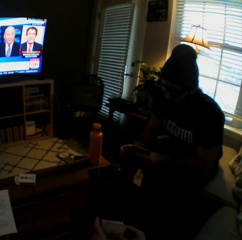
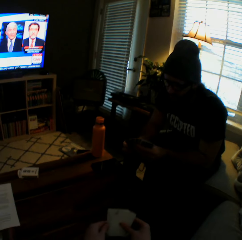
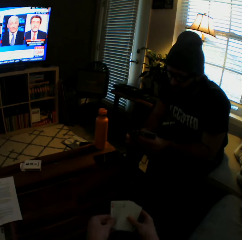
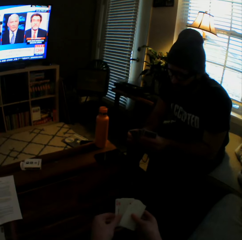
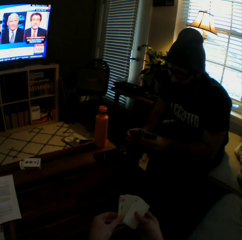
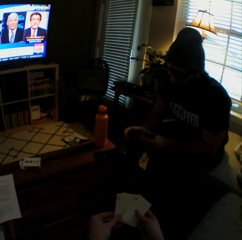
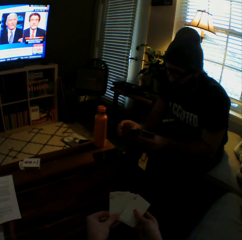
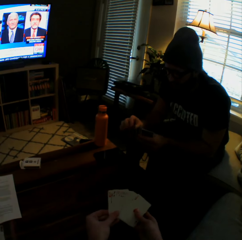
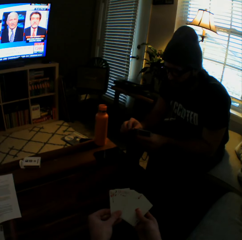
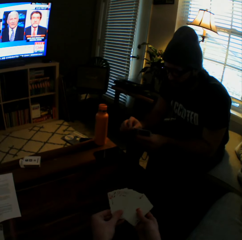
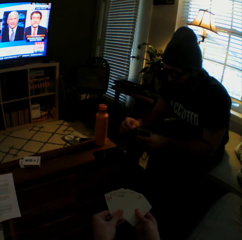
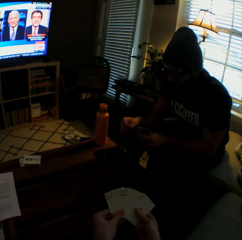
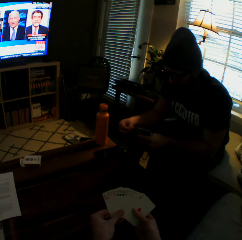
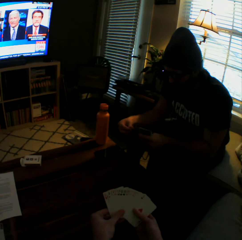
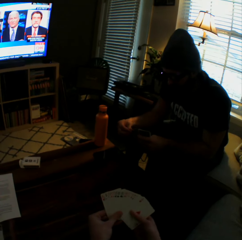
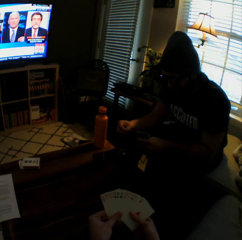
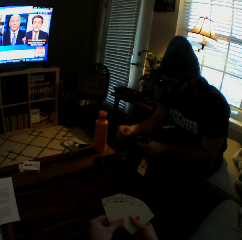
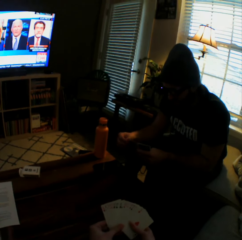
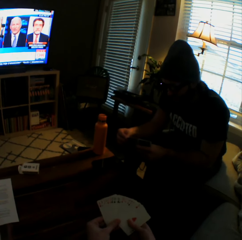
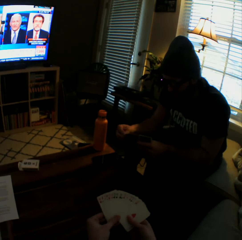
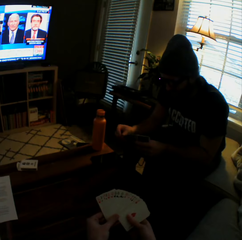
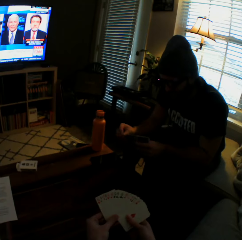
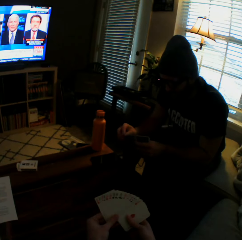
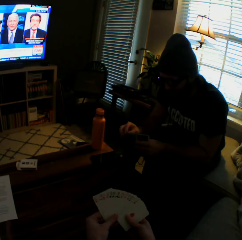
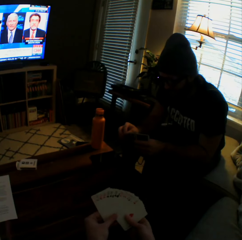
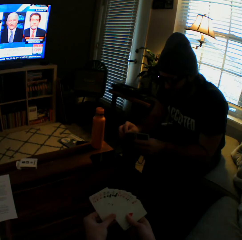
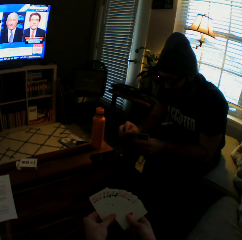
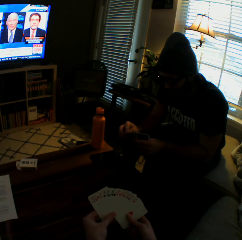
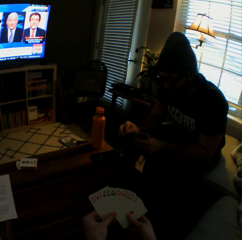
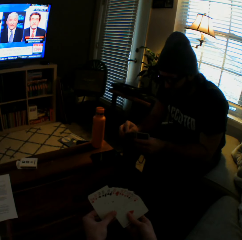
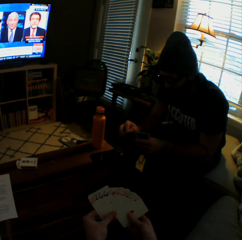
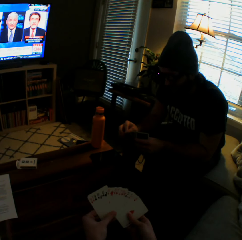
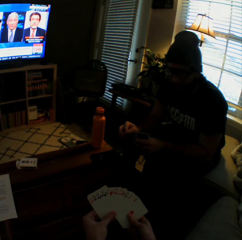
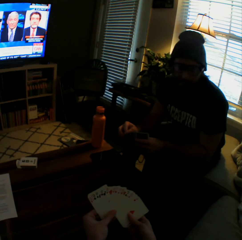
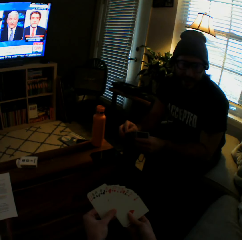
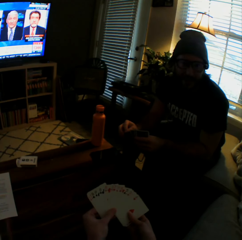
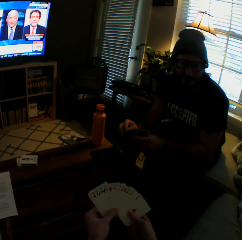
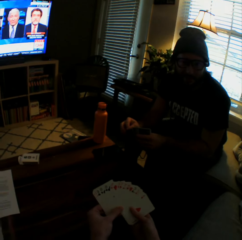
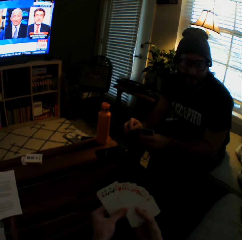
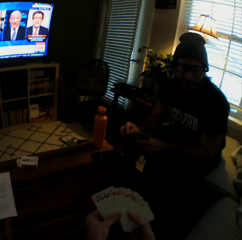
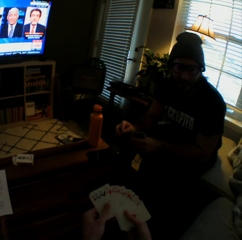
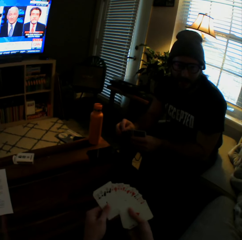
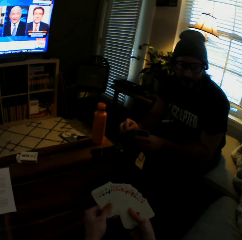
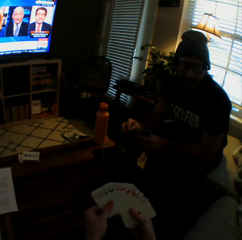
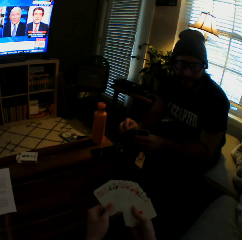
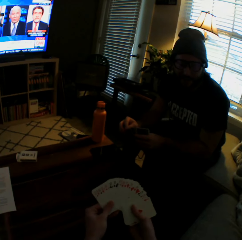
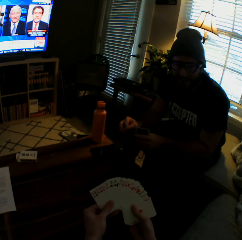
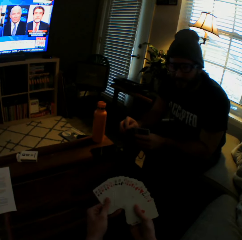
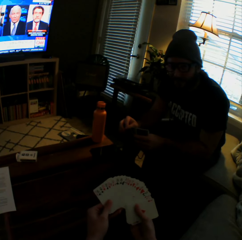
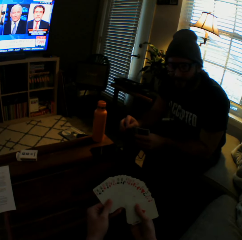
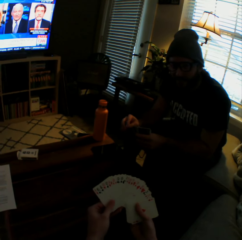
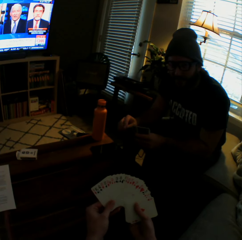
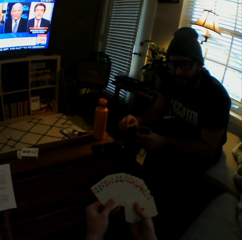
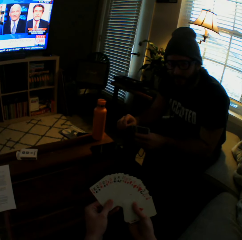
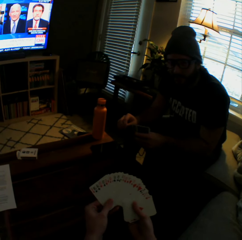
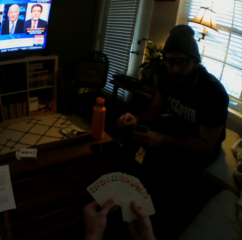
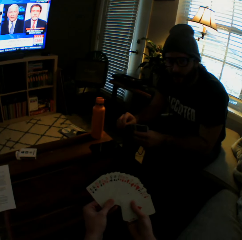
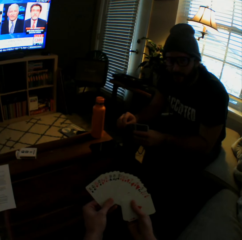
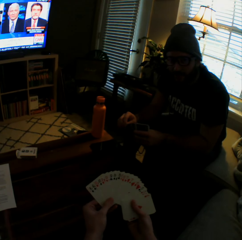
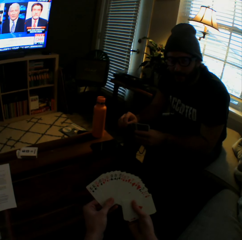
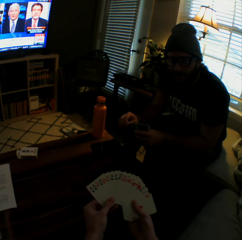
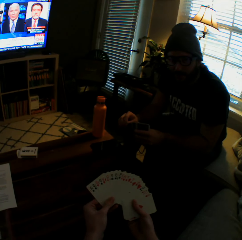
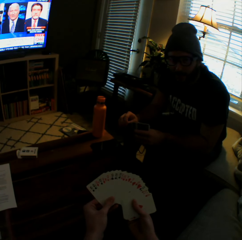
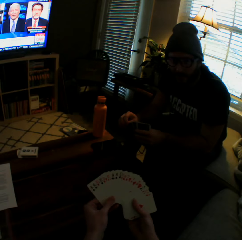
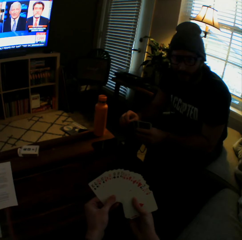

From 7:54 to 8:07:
The man arranges the cards in his hands. The camera wearer arranges the play cards.

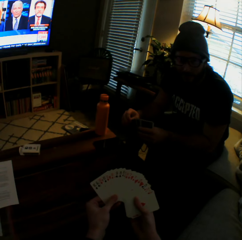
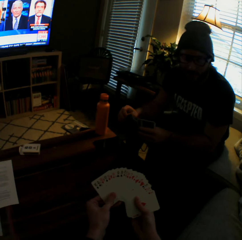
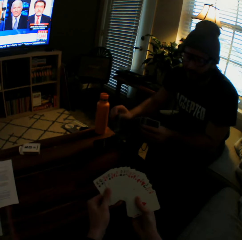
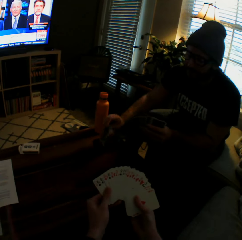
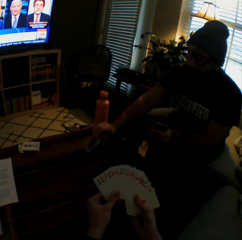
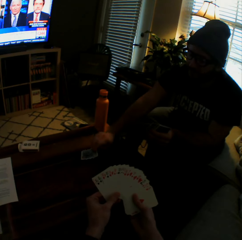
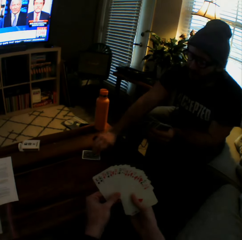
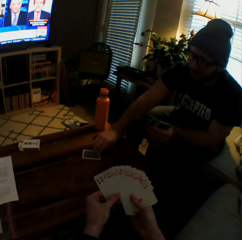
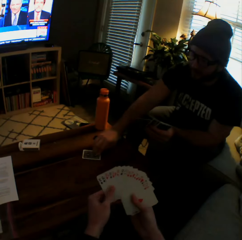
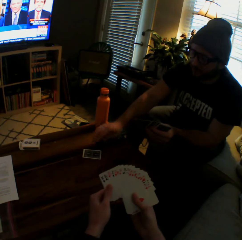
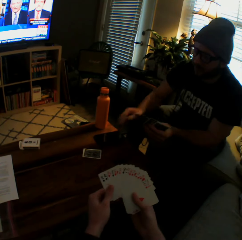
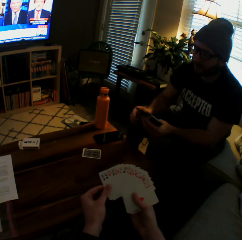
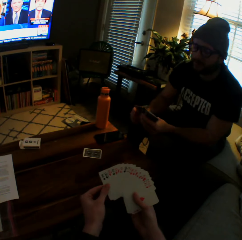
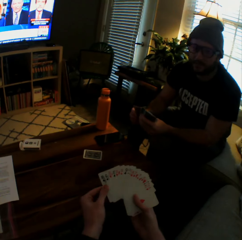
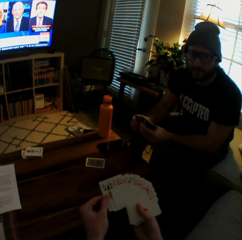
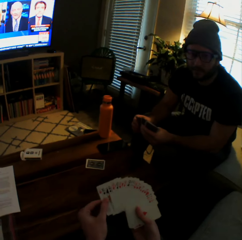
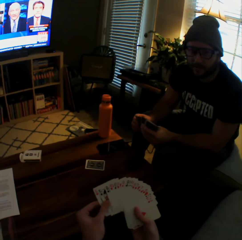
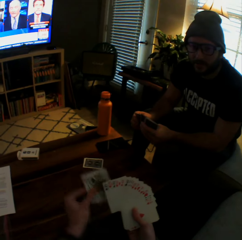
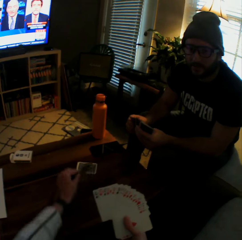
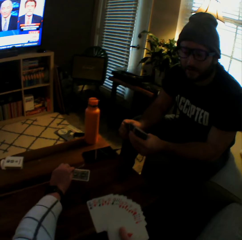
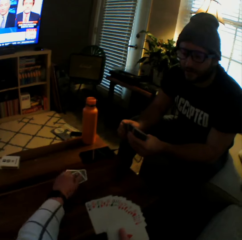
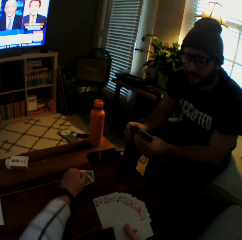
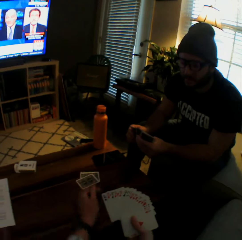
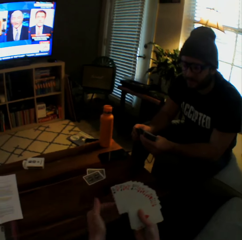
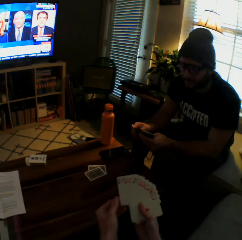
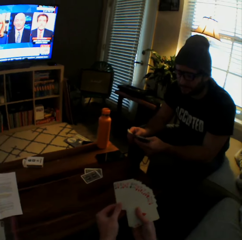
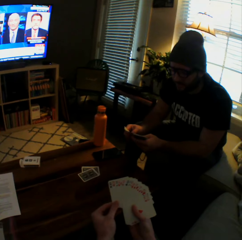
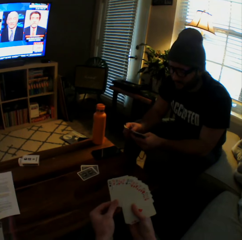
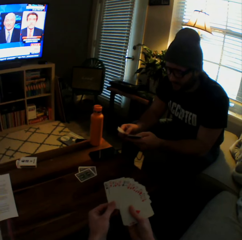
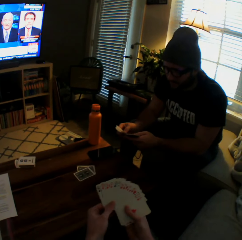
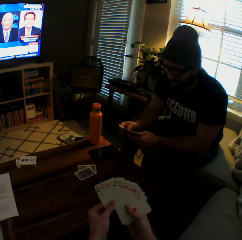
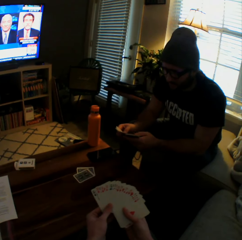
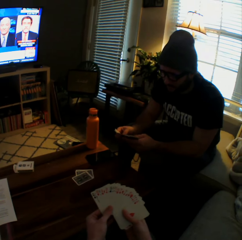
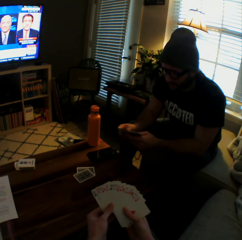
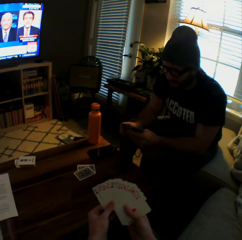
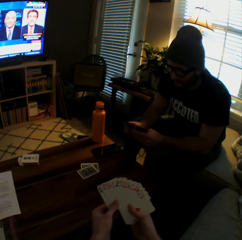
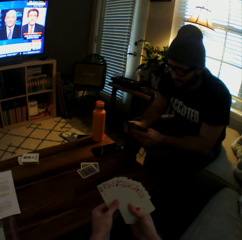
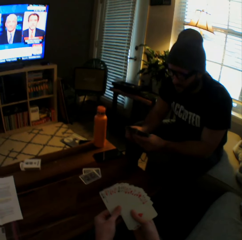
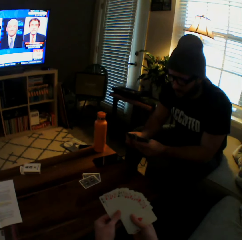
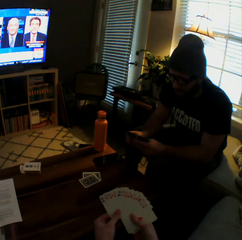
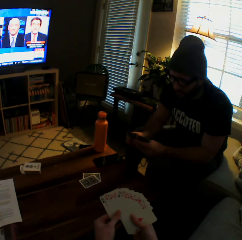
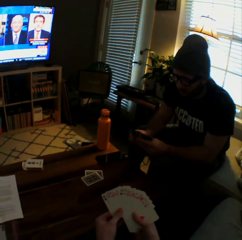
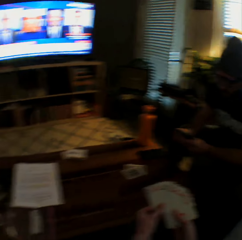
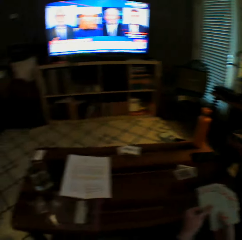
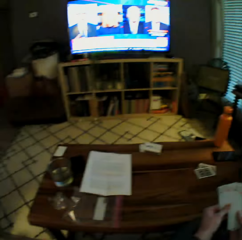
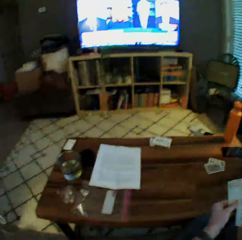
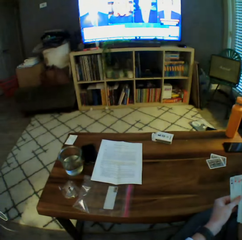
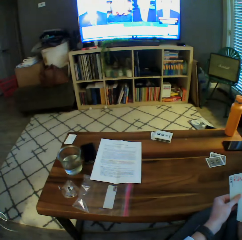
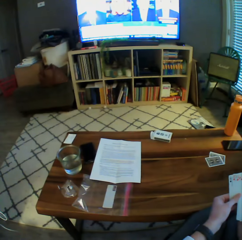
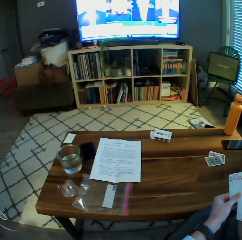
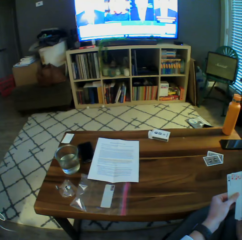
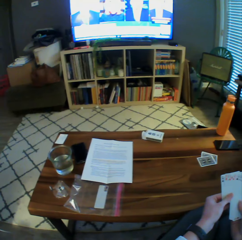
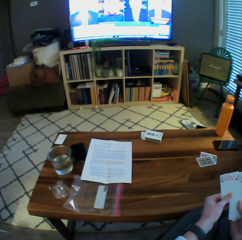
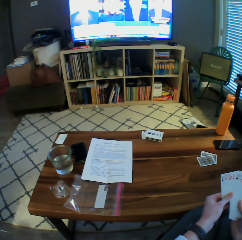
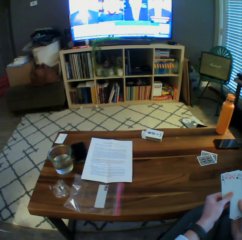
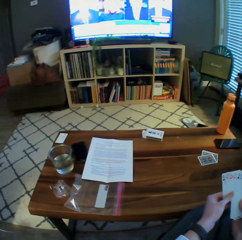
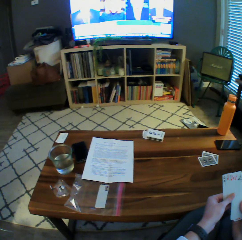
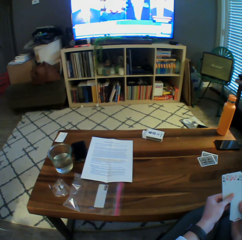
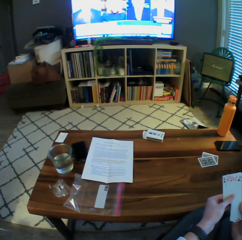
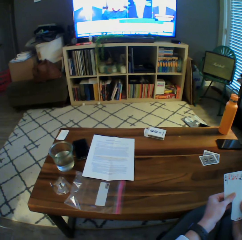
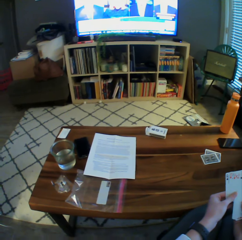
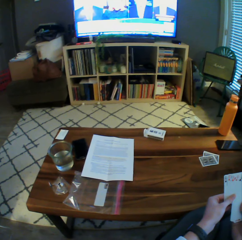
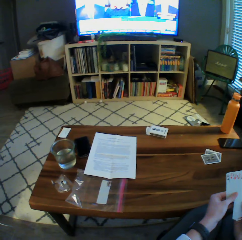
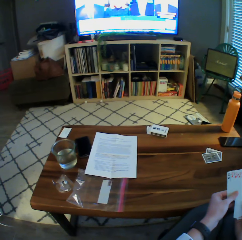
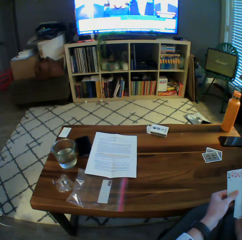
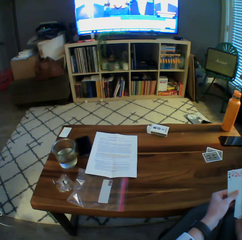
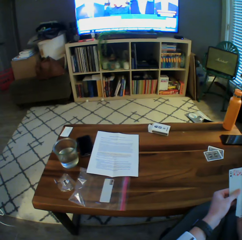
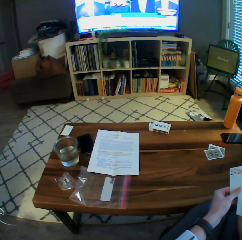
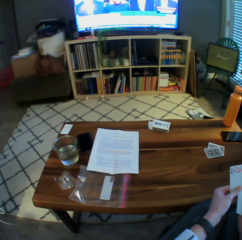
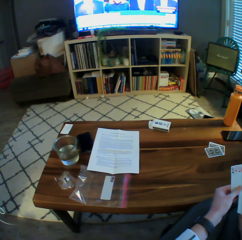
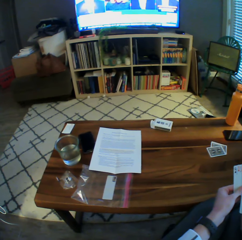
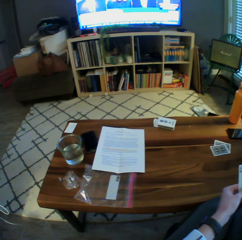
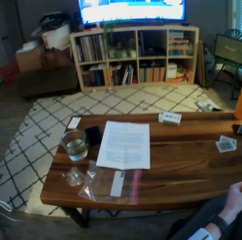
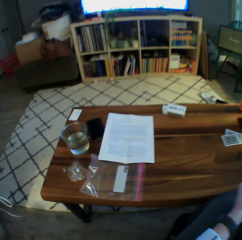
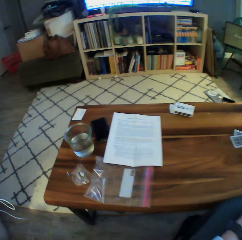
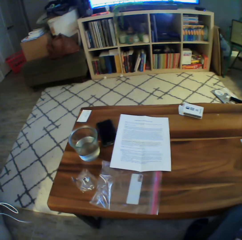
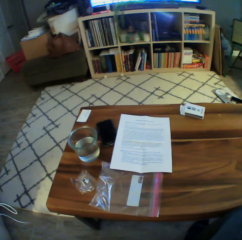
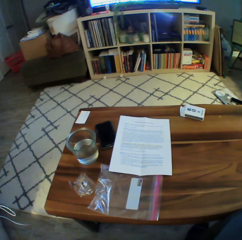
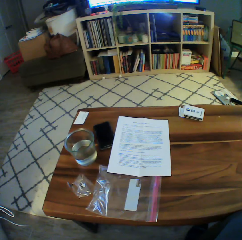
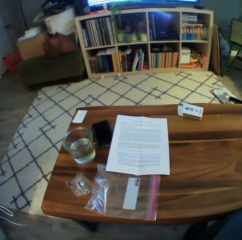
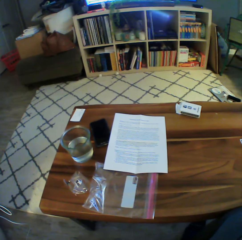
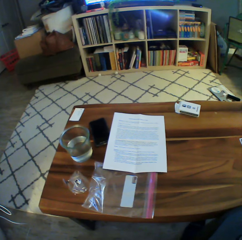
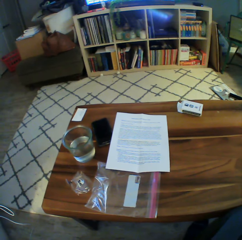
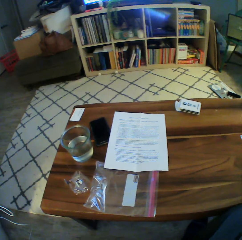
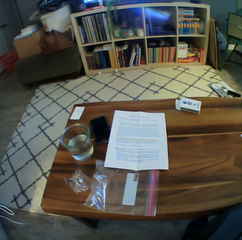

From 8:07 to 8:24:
The man drops a card on the table with his right hand. The camera wearer drops two cards on the table with her left hand. She interacts with the man.
